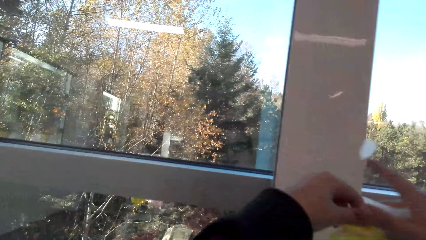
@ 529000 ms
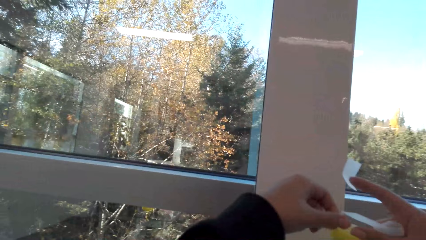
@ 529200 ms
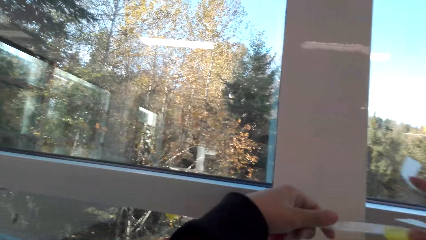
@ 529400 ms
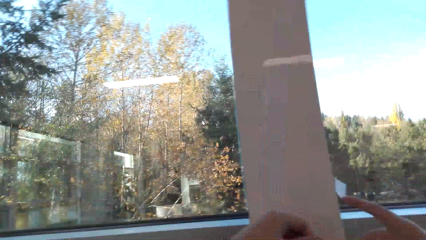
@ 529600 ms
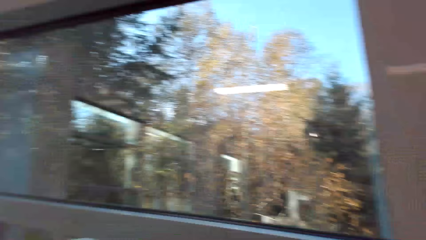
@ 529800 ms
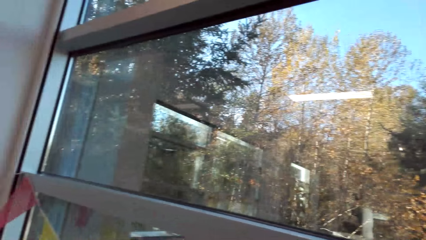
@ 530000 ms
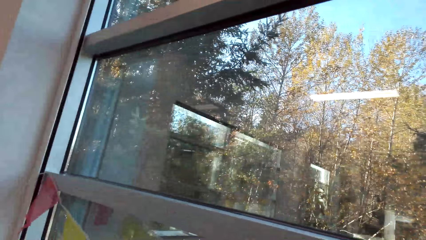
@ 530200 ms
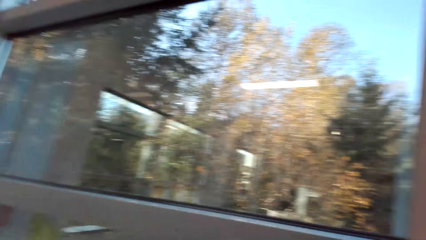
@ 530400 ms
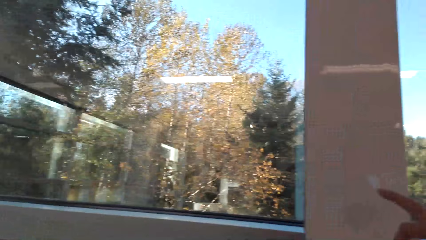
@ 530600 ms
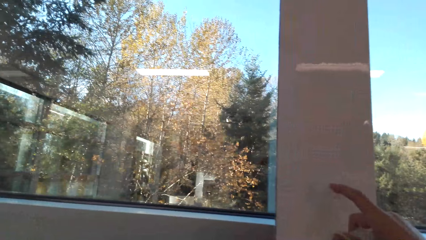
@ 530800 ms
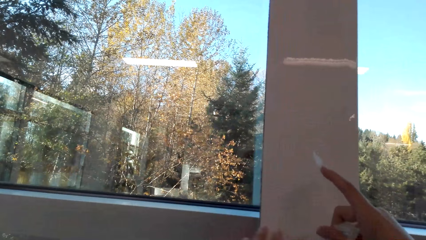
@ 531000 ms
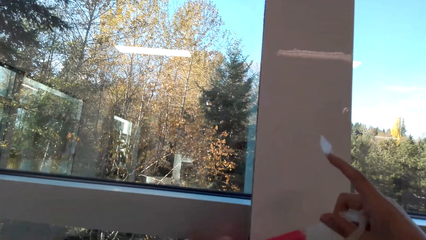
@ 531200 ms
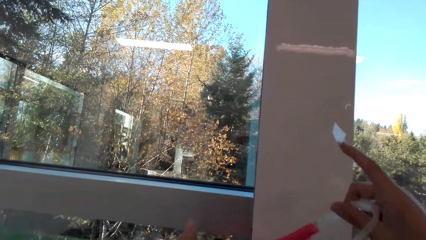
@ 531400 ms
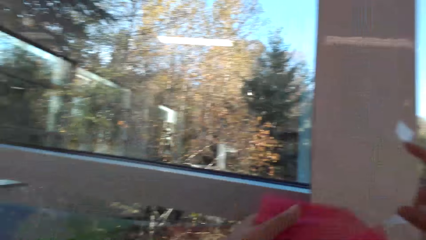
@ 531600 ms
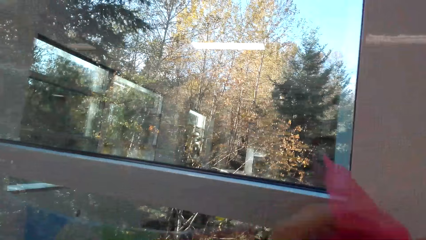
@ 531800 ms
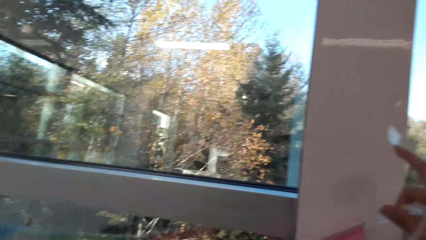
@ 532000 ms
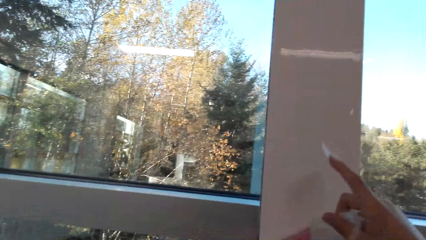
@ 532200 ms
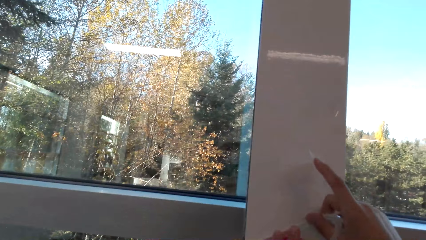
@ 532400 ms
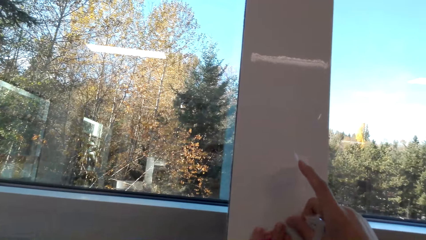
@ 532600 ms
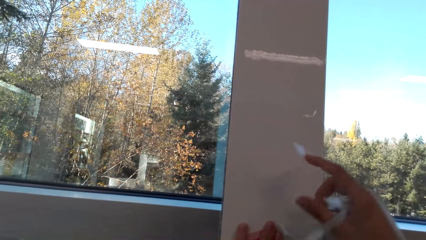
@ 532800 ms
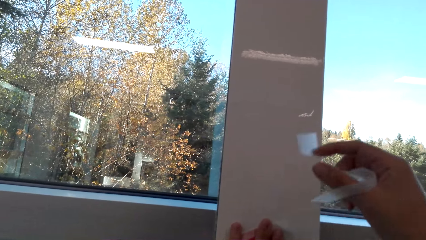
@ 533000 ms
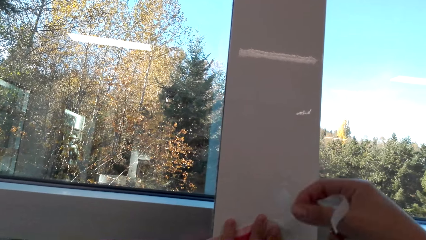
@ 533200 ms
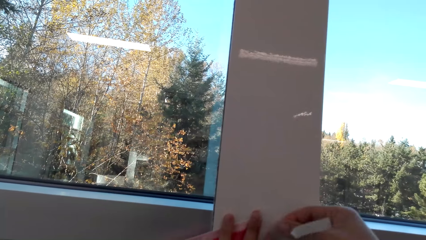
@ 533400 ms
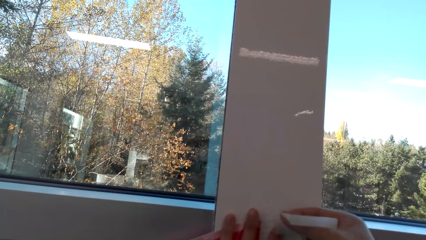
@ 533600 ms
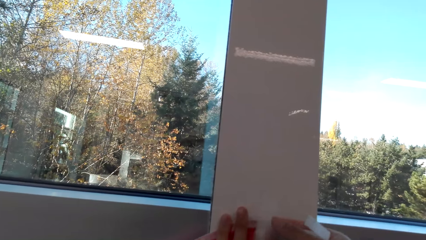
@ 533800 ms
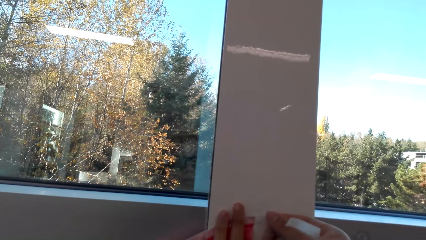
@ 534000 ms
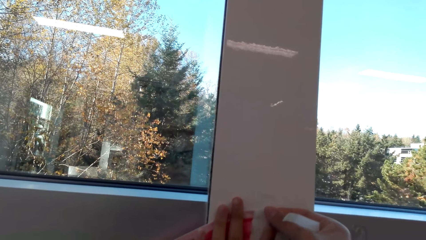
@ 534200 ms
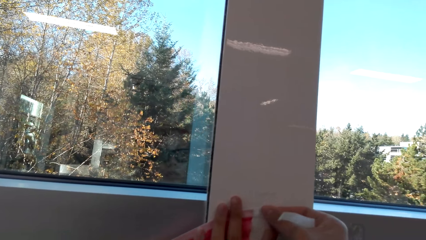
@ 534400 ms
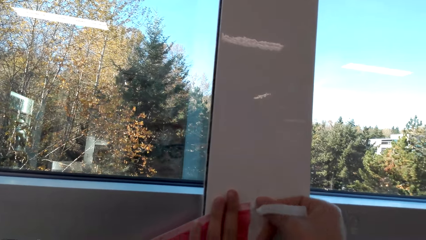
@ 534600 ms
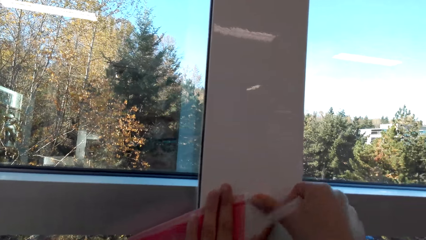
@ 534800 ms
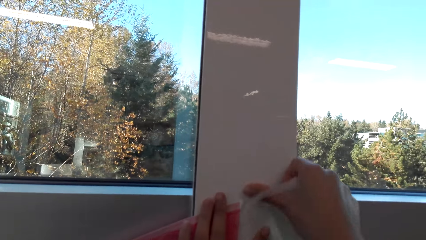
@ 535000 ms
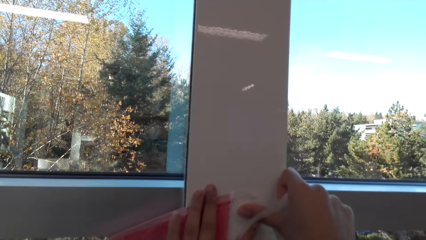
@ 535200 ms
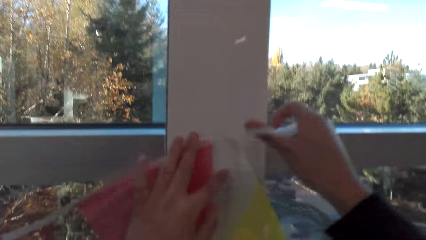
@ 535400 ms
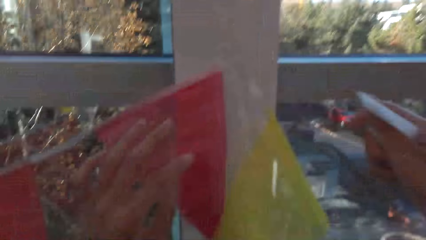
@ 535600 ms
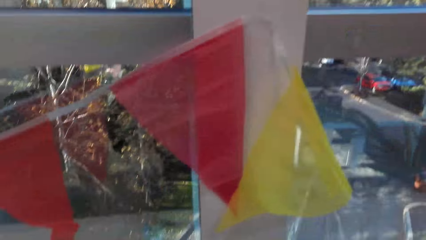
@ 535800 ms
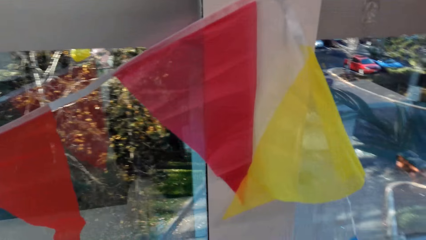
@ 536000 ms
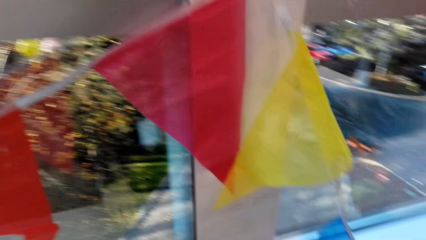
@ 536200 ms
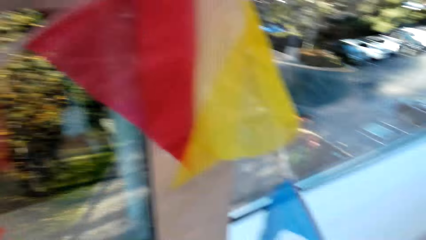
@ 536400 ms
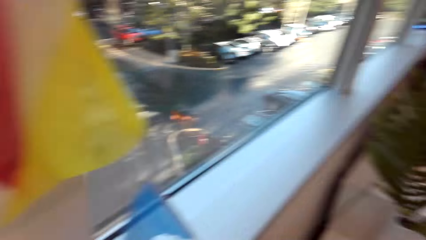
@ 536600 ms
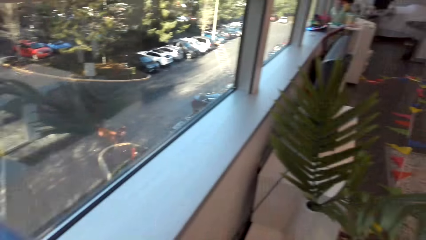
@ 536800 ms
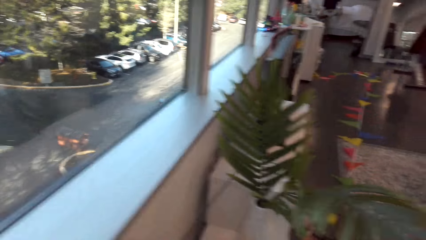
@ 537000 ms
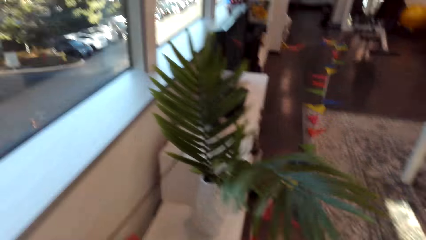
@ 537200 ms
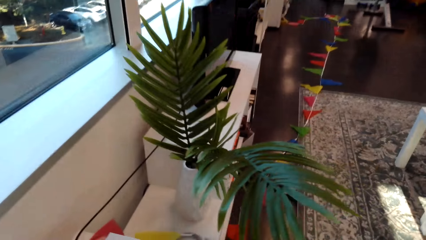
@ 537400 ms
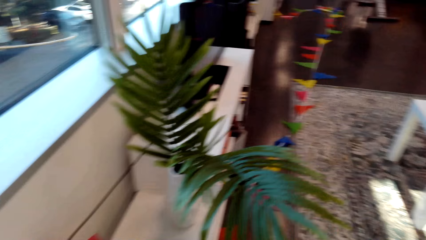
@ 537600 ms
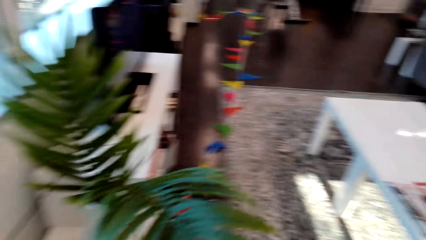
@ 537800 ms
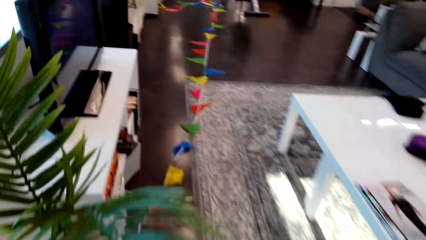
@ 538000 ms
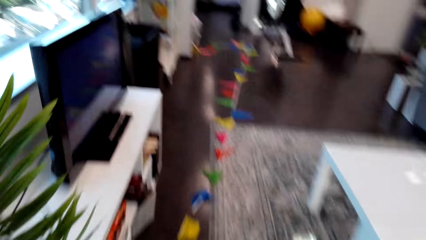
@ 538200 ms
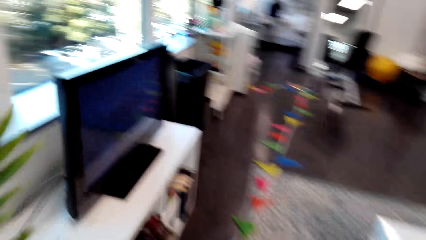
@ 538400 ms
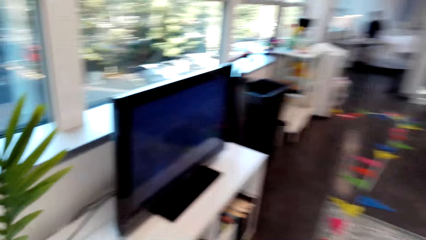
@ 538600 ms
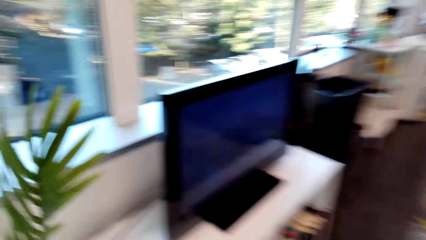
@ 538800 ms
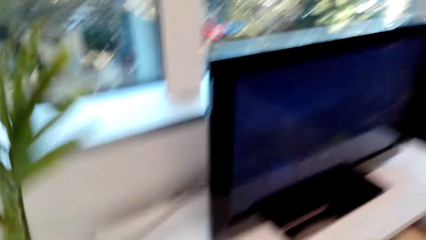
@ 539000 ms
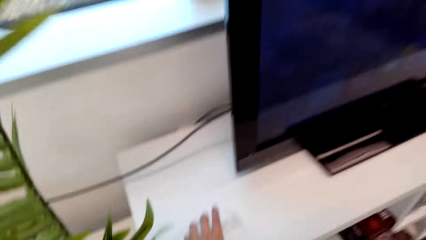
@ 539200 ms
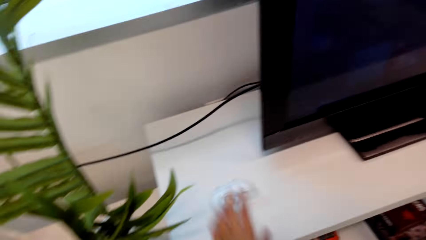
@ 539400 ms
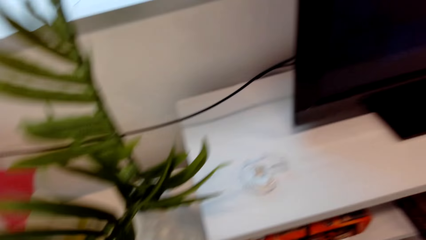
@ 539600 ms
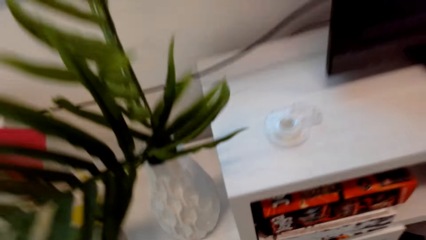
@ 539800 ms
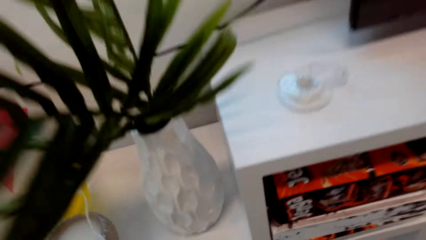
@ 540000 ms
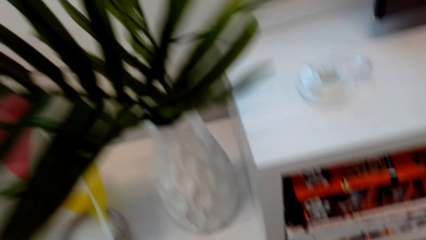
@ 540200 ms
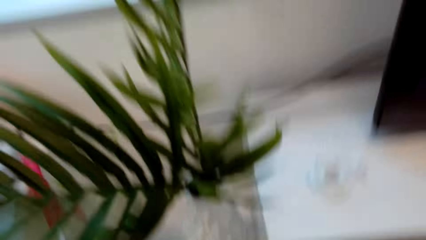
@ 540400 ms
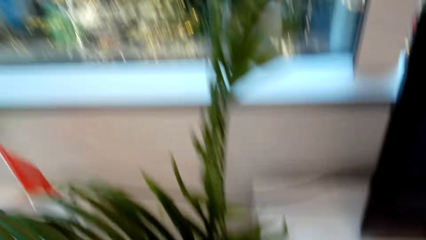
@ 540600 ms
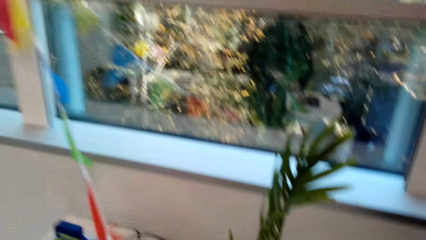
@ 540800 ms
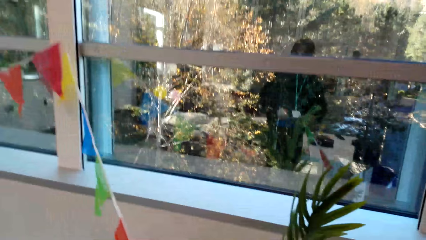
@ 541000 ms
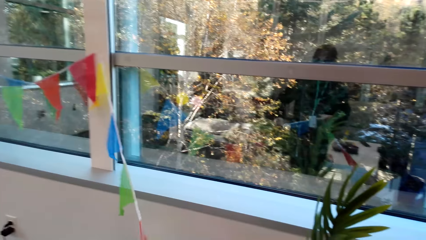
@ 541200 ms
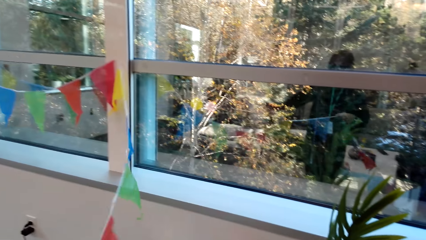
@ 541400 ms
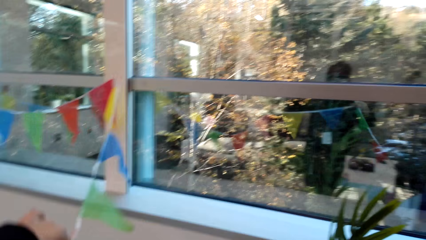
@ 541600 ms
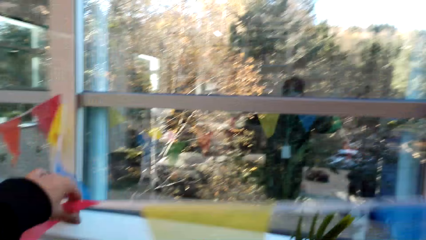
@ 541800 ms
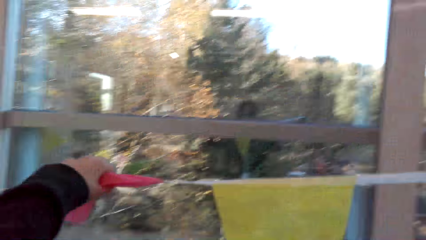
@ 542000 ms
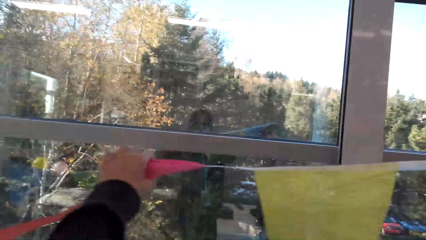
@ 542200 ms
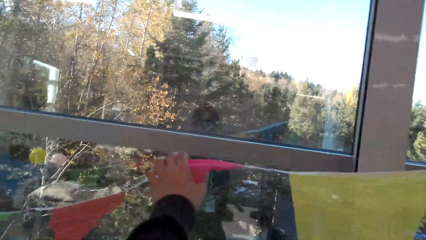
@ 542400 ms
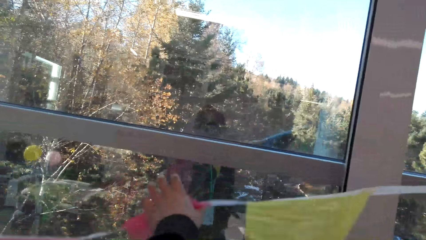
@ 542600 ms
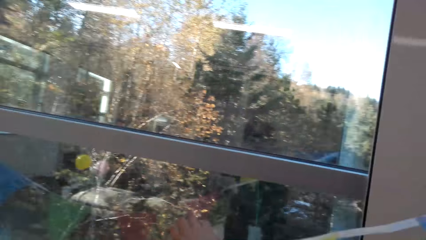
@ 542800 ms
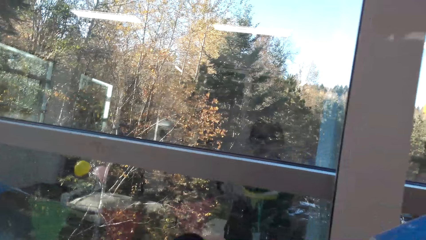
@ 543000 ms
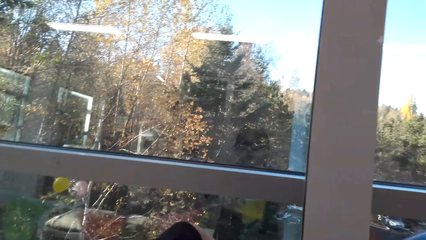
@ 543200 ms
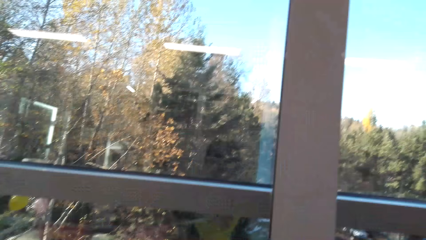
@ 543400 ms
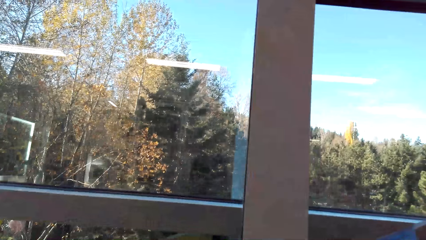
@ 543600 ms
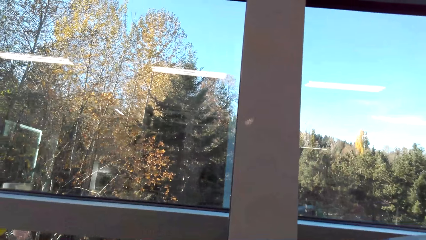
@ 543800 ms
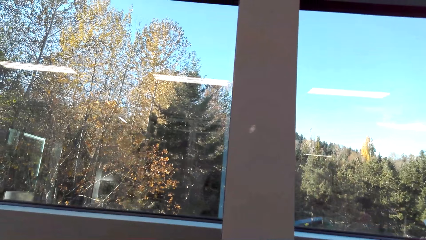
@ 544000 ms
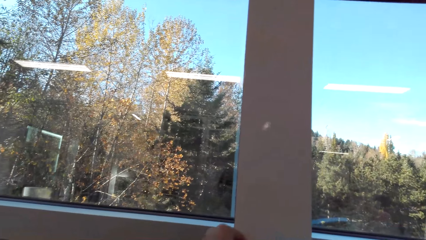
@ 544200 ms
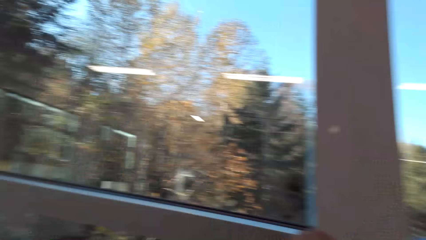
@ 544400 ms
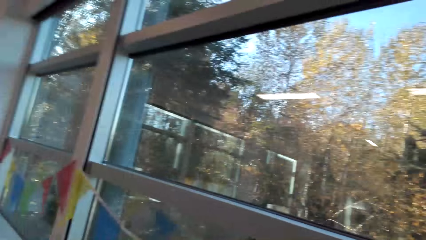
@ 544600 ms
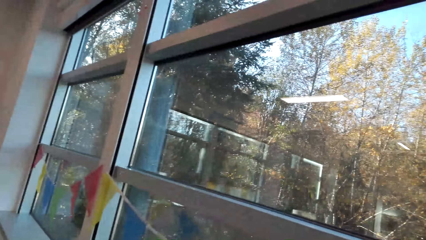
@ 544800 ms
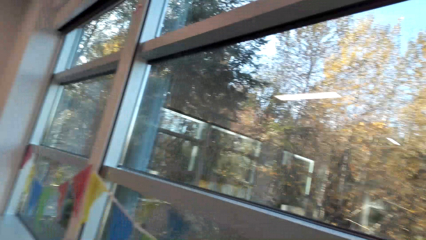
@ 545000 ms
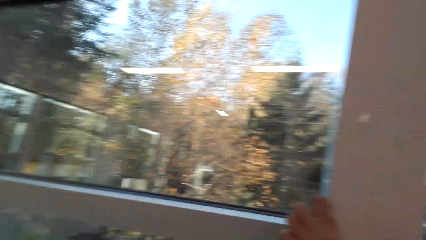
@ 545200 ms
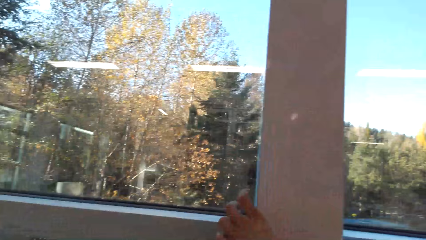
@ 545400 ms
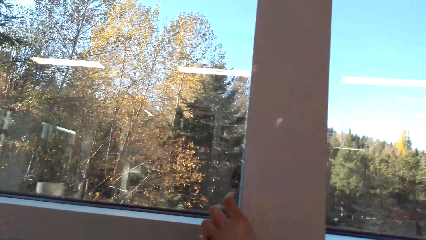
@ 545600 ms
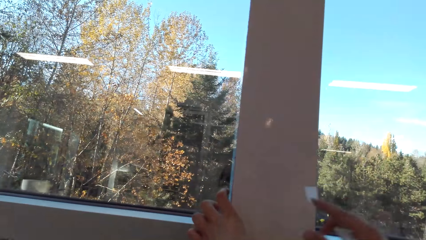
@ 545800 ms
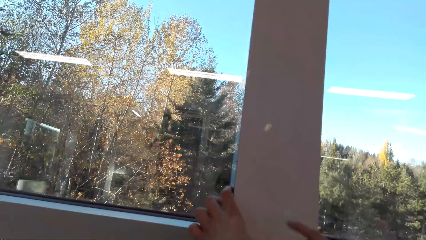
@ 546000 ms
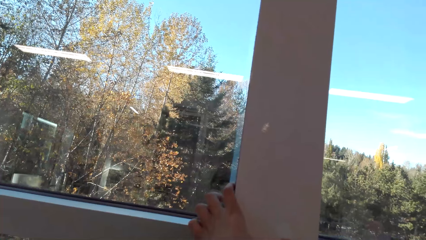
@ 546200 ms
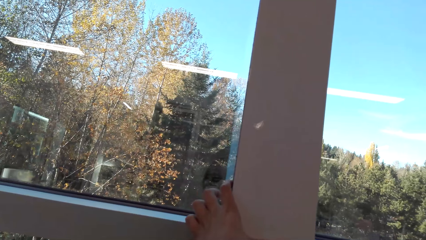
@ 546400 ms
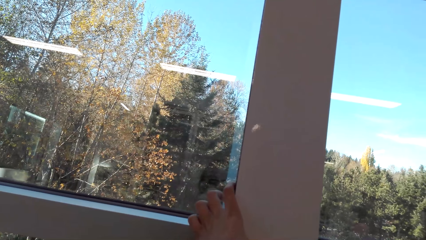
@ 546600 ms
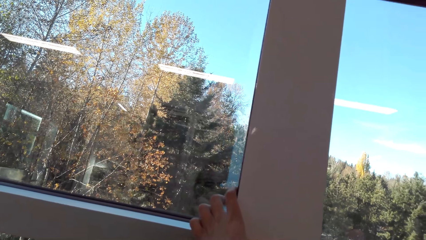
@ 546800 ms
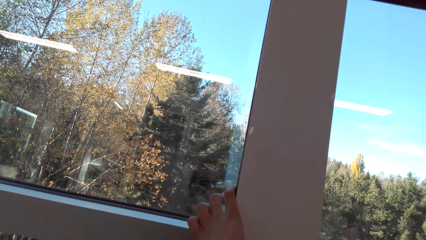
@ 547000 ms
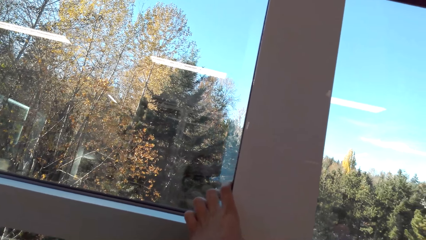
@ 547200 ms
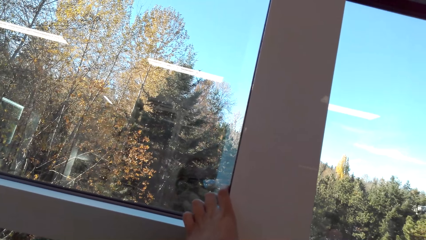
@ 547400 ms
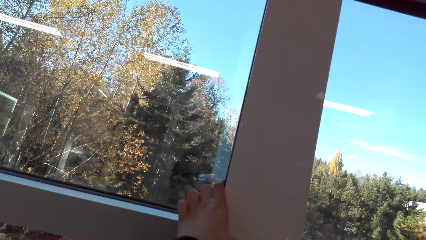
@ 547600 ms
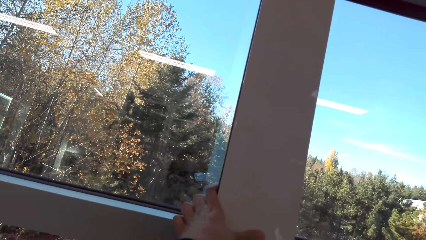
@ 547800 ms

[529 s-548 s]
The camera wearer places the party banner on the wall and aligns the party banner. They stick the party banner with the mounting tape. They walk in the room. They place the mounting tape dispenser on the TV stand. They pick the party banner. They lift the party banner. They place the party banner on the wall. They look around the window. They stick the party banner with the mounting tape.
